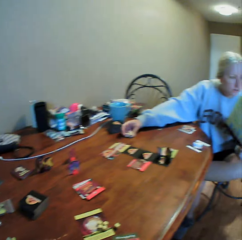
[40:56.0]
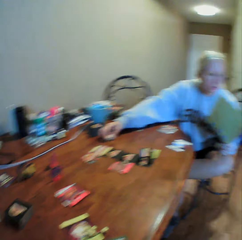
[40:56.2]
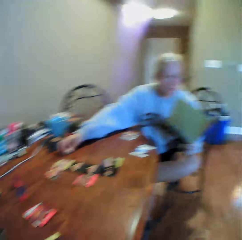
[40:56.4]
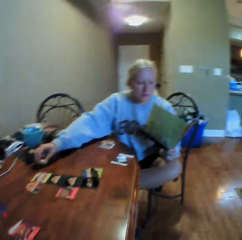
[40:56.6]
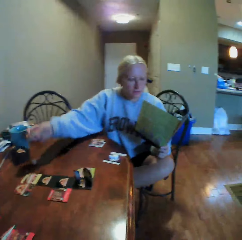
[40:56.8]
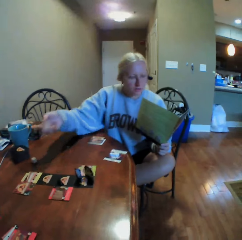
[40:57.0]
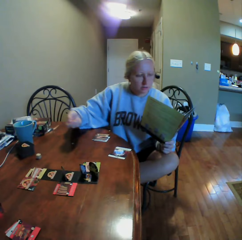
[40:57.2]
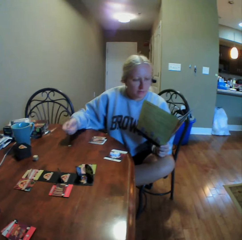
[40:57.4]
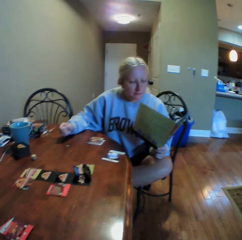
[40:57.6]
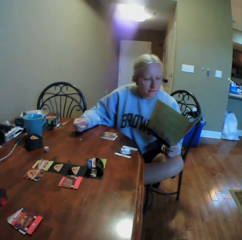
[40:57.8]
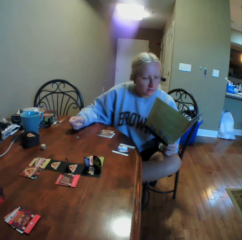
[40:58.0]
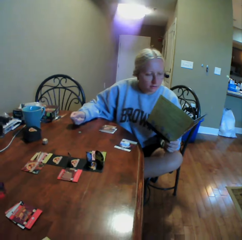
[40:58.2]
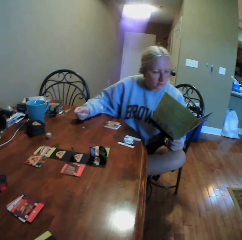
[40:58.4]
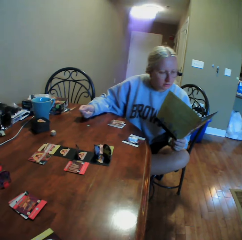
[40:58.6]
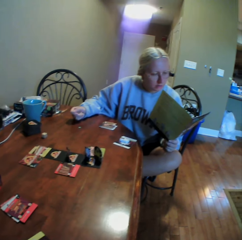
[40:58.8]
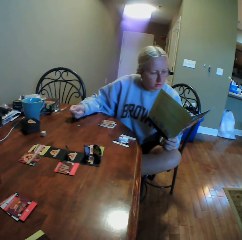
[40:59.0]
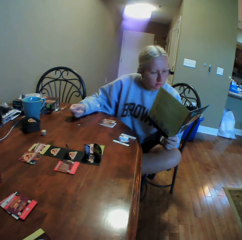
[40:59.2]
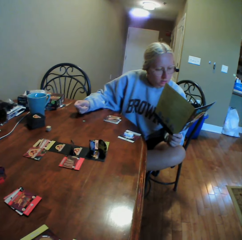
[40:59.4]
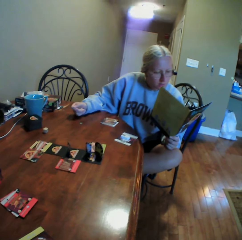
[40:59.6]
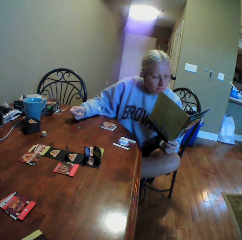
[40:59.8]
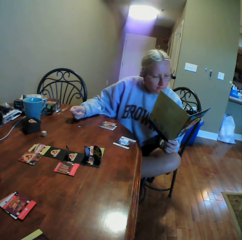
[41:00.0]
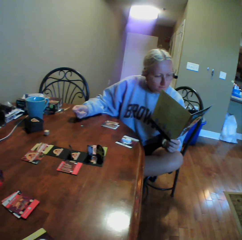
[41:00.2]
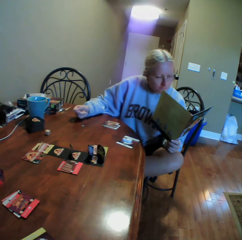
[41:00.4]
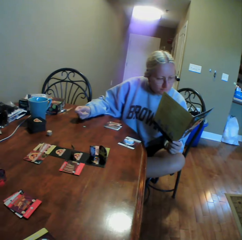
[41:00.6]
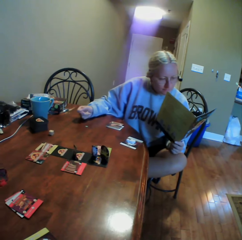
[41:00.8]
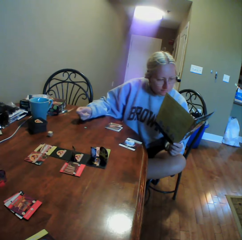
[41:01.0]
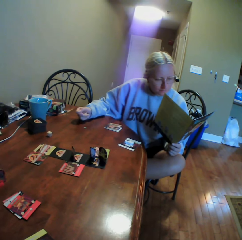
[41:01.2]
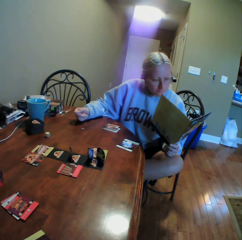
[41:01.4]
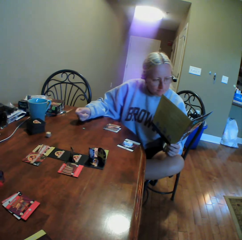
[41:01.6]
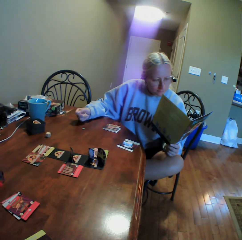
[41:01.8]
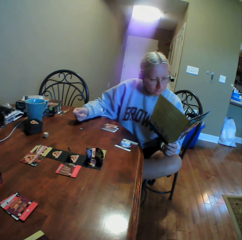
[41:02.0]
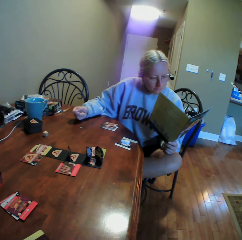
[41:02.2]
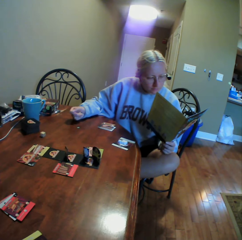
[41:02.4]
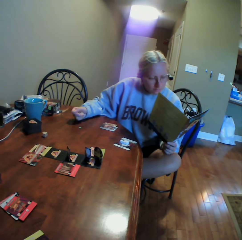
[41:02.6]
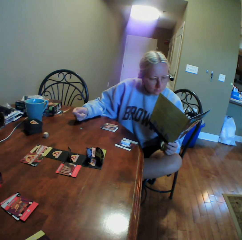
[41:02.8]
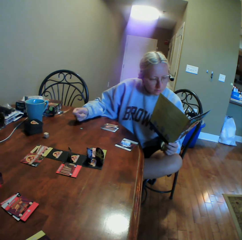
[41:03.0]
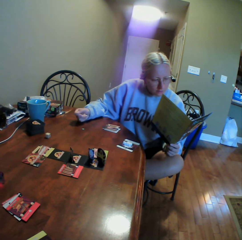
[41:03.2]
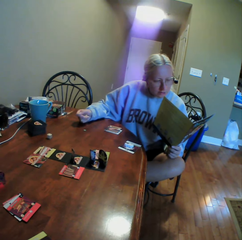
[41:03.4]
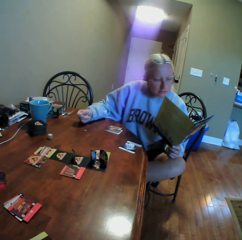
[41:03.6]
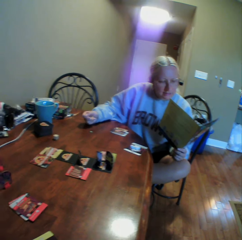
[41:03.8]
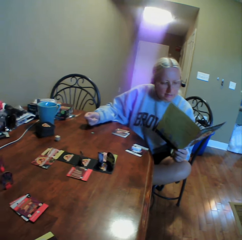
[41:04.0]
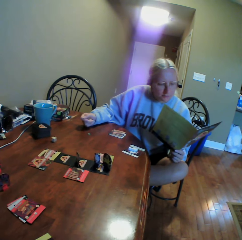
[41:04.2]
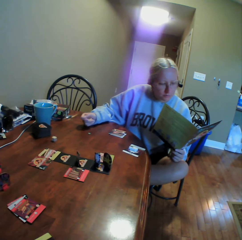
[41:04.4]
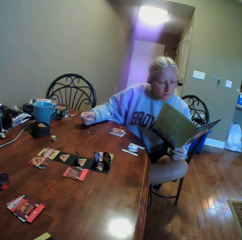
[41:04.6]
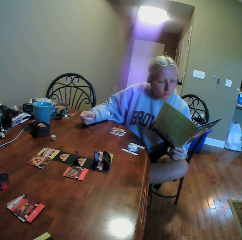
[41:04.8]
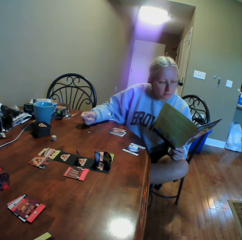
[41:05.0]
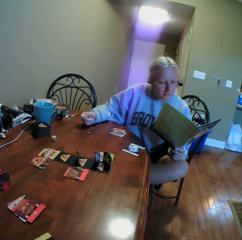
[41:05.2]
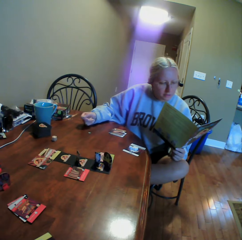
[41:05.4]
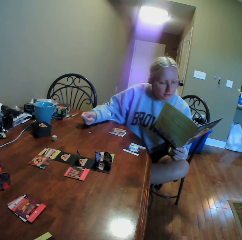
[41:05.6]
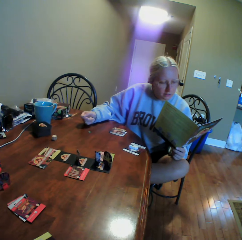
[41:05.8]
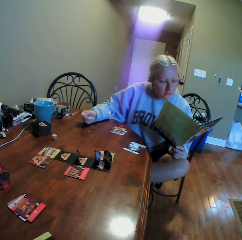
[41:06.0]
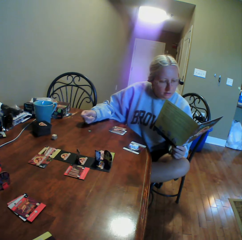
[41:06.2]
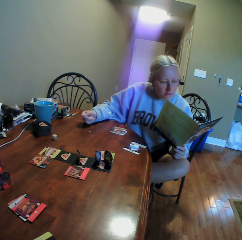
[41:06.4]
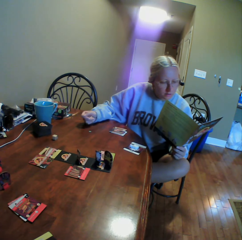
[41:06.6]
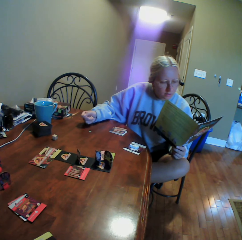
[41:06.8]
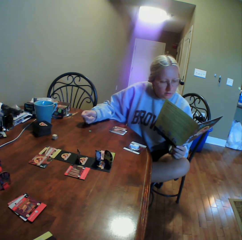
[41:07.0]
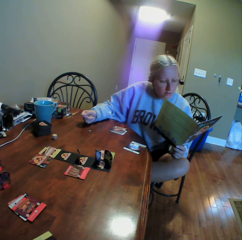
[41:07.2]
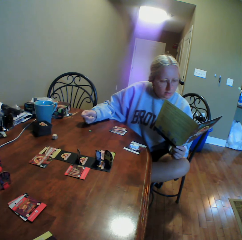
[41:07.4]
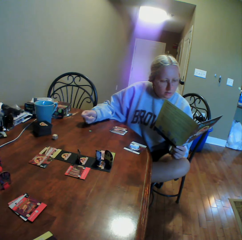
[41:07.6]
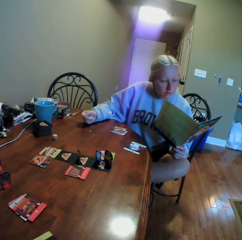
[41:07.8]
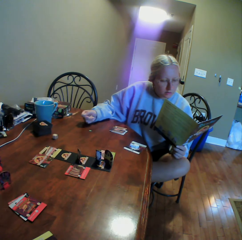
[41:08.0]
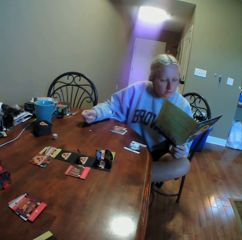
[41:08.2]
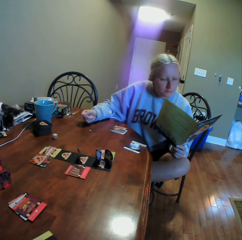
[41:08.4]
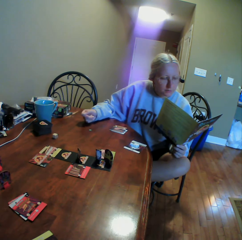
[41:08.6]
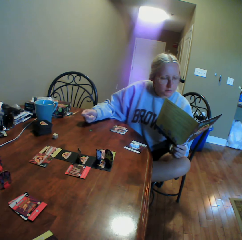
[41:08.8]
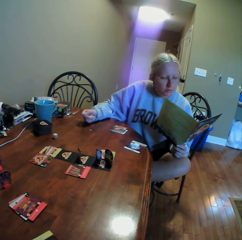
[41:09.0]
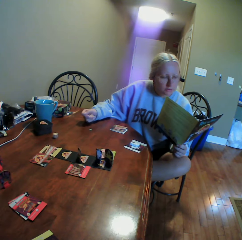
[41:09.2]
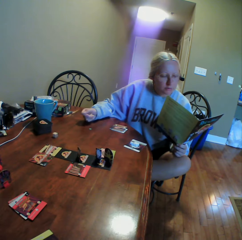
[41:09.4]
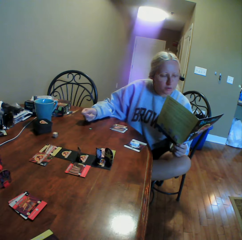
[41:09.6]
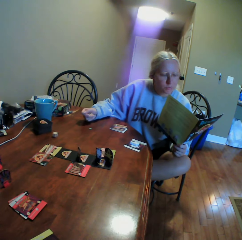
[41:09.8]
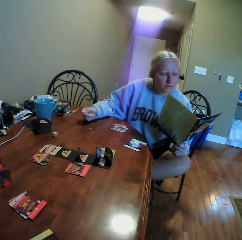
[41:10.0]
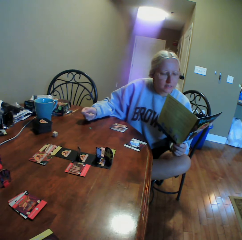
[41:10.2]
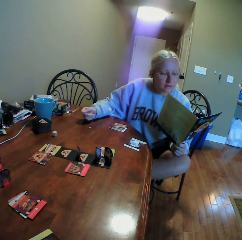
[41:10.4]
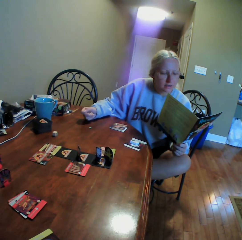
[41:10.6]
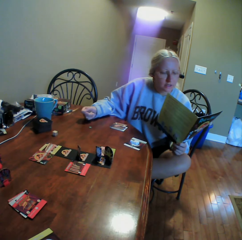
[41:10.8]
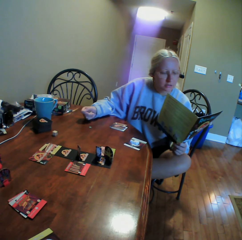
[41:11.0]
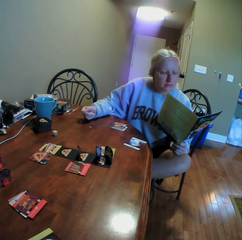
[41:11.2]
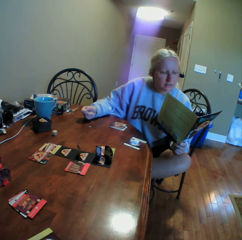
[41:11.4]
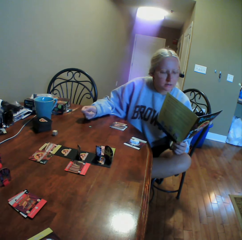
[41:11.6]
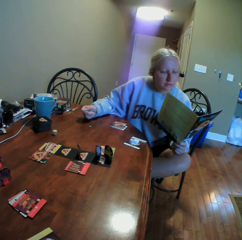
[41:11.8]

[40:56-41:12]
A woman picks up dice on the table. The camera wearer looks around. The woman reads a book.

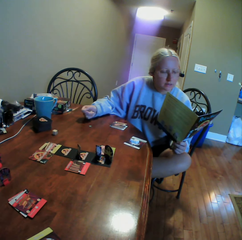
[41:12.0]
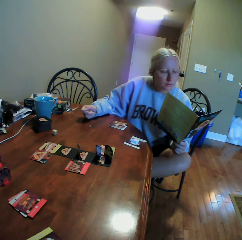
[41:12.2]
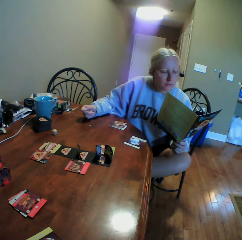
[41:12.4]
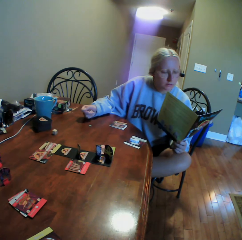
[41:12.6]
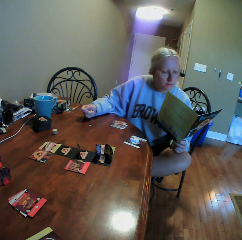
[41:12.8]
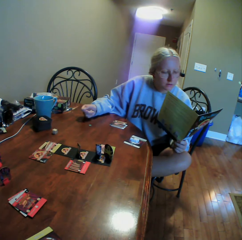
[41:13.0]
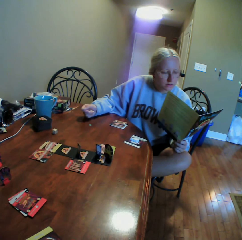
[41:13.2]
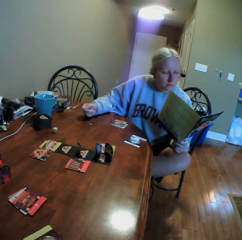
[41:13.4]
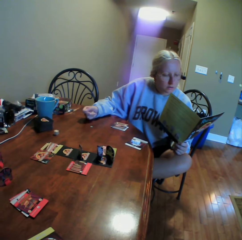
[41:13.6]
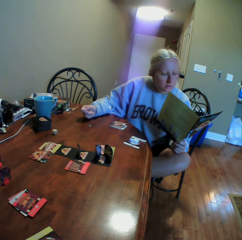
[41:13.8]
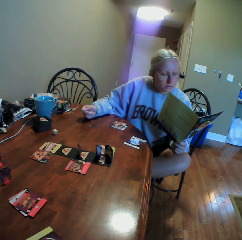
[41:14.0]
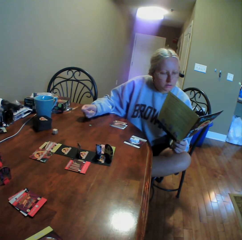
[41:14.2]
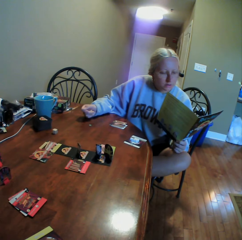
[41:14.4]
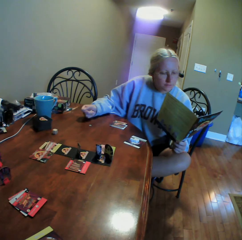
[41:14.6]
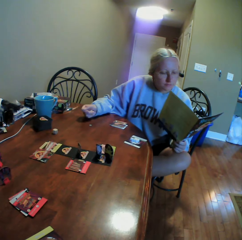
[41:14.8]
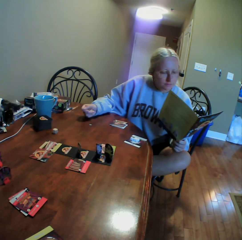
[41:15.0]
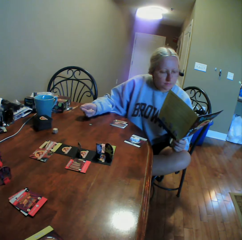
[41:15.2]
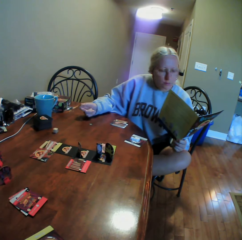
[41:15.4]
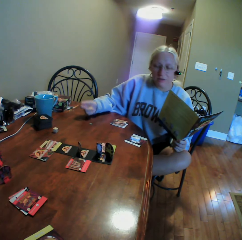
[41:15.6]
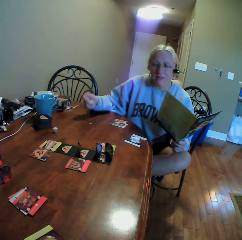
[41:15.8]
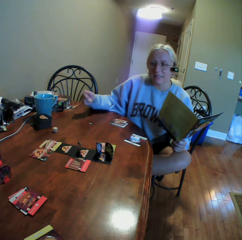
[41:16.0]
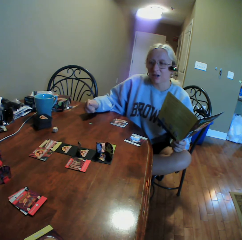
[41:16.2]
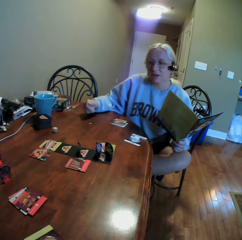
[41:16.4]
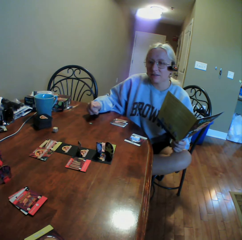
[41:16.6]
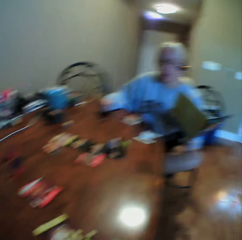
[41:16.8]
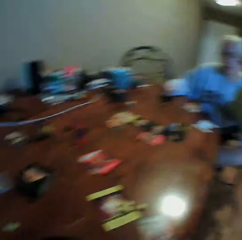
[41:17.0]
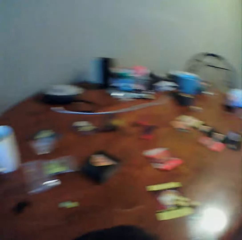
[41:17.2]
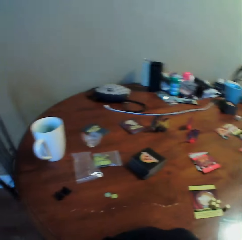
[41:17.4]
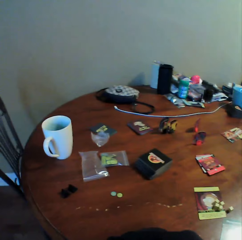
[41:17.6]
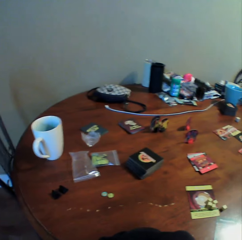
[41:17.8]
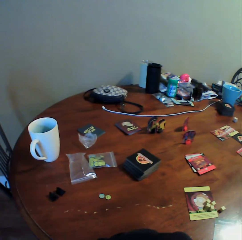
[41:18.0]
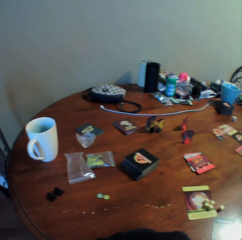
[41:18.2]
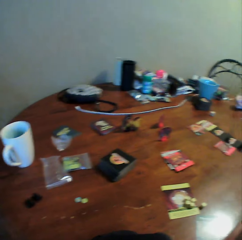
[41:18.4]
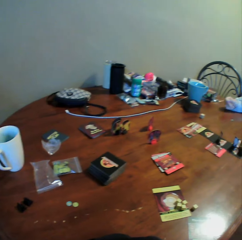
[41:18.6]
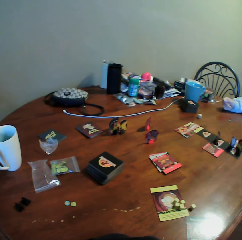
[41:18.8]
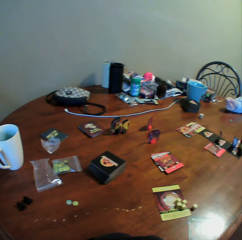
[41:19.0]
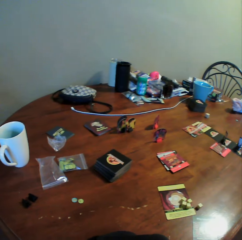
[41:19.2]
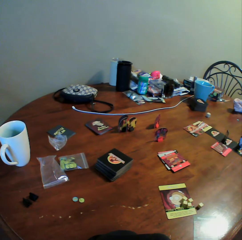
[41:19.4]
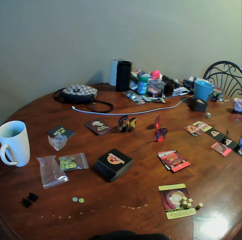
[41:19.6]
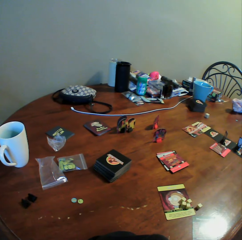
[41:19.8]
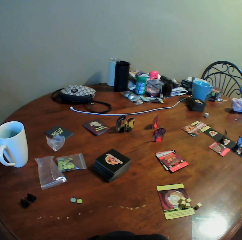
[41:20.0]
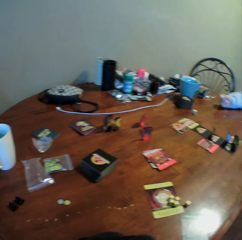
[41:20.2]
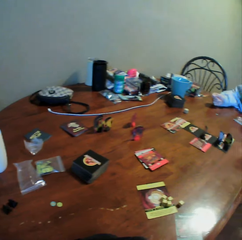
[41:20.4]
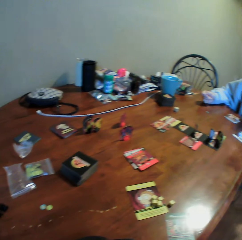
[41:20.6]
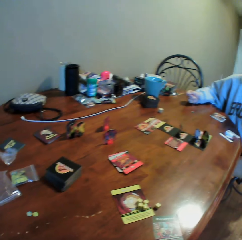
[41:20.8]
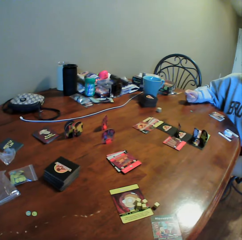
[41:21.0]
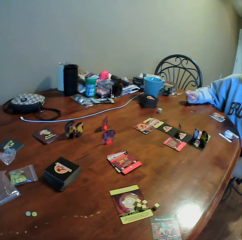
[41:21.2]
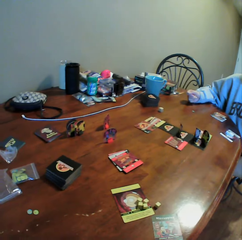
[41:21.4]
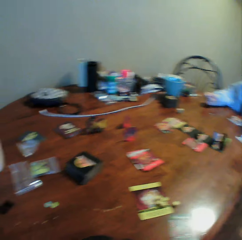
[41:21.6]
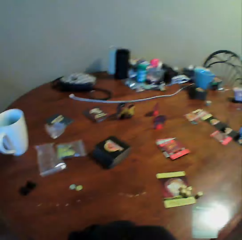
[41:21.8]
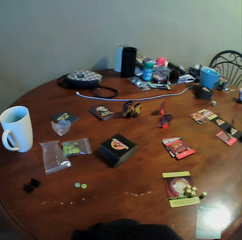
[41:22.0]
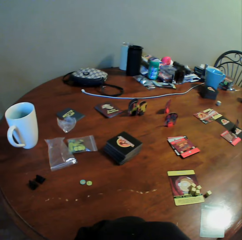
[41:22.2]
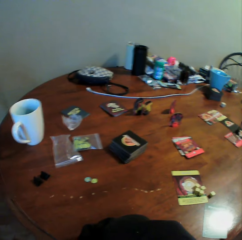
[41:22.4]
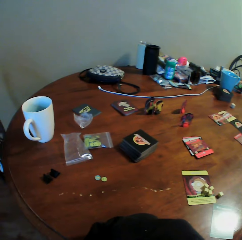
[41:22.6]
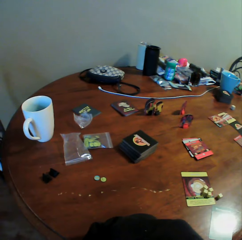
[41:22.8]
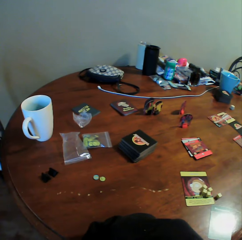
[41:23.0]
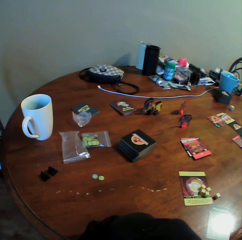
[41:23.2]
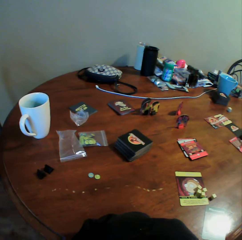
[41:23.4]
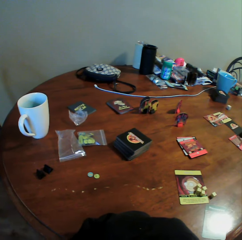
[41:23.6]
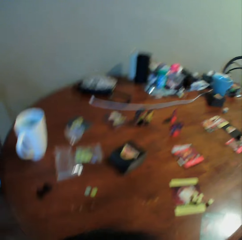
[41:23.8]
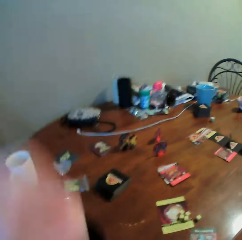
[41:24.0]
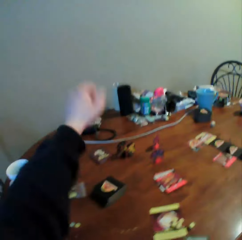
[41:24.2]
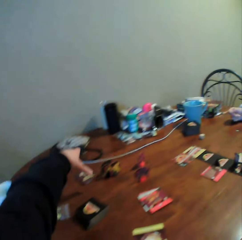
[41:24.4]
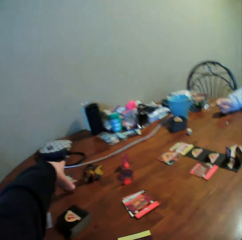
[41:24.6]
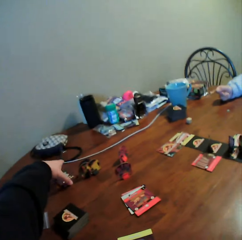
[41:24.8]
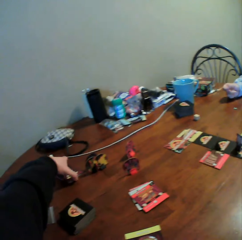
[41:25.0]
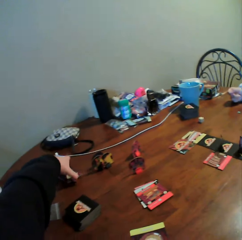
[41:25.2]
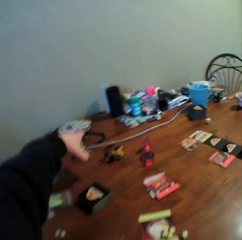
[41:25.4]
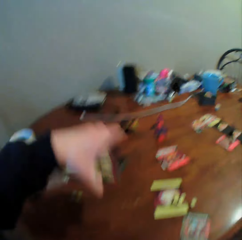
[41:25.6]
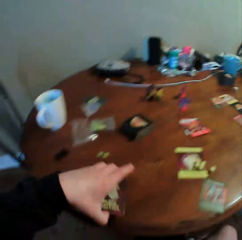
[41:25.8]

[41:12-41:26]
A woman moves a hand. The woman looks around. The woman puts the hand on the table. The camera wearer does something. The woman puts the hand on the table again. The camera wearer picks up cards on the table.
